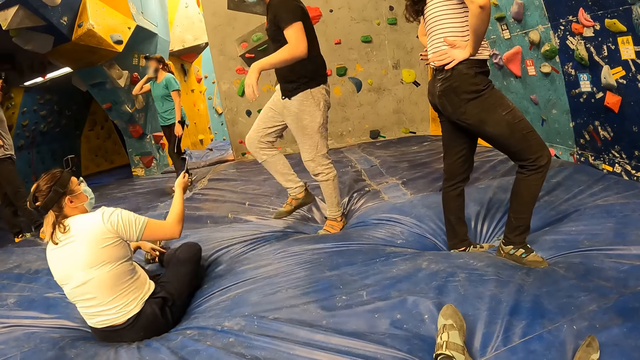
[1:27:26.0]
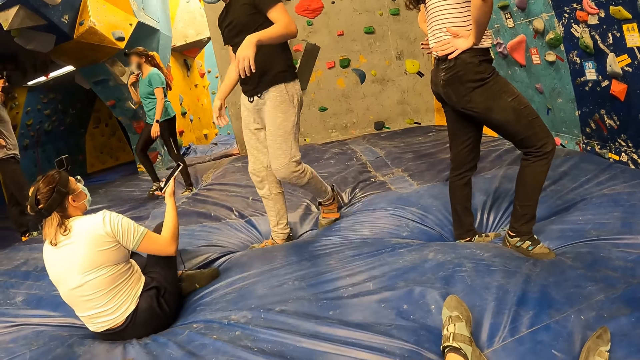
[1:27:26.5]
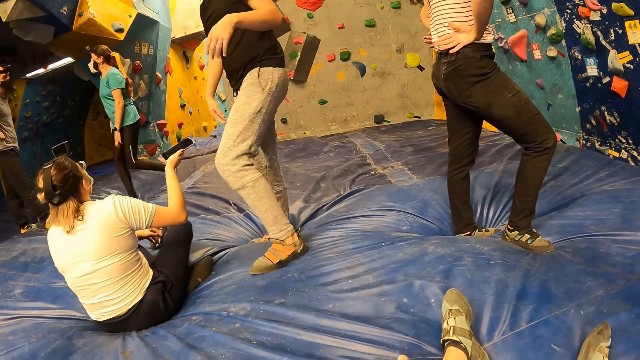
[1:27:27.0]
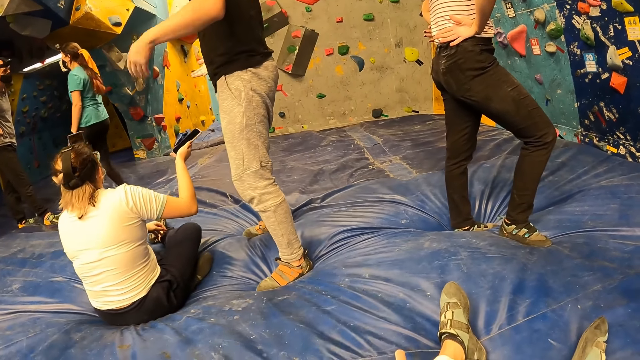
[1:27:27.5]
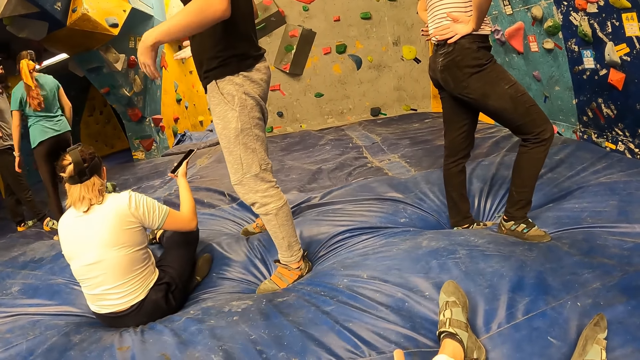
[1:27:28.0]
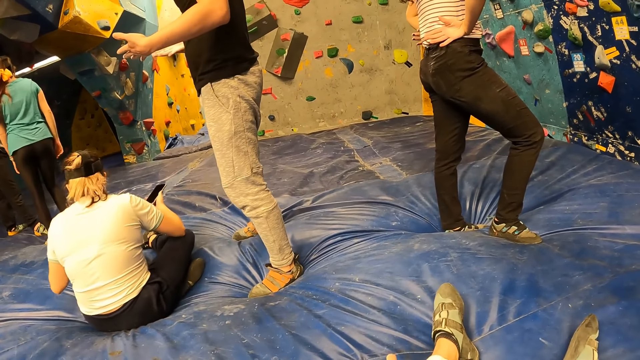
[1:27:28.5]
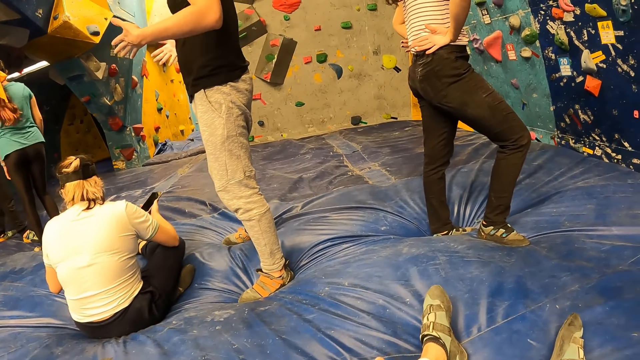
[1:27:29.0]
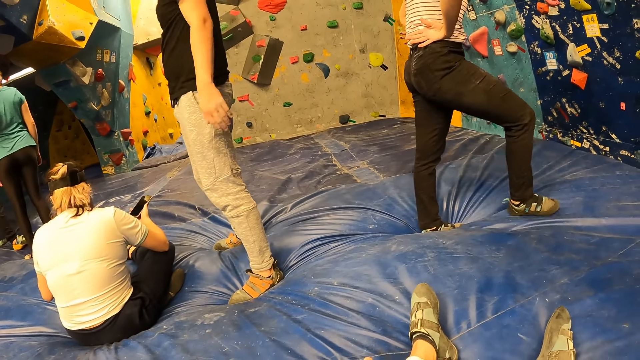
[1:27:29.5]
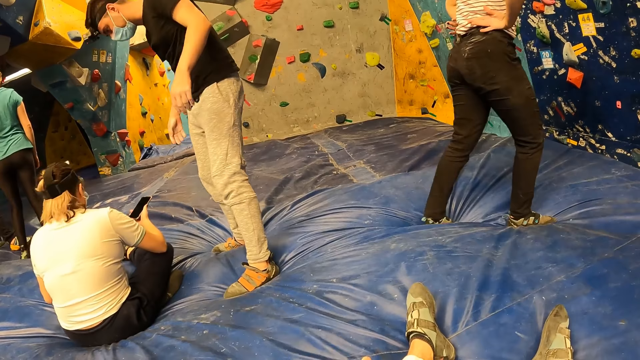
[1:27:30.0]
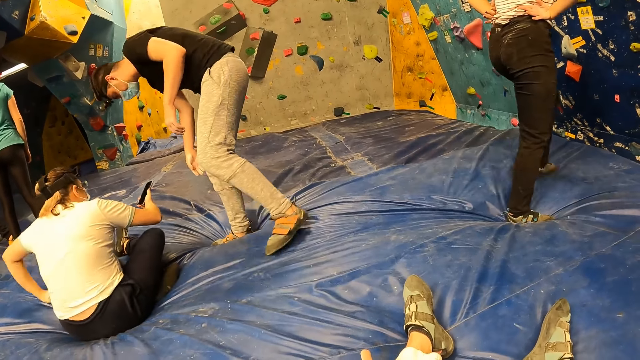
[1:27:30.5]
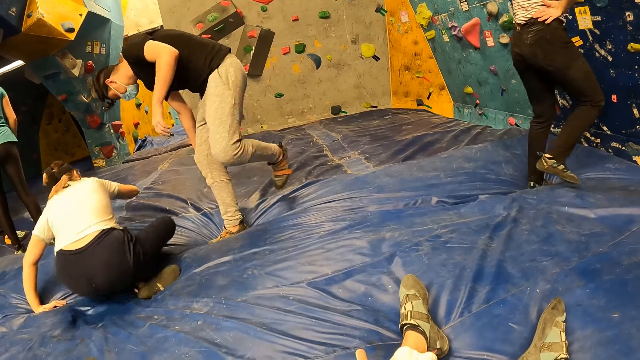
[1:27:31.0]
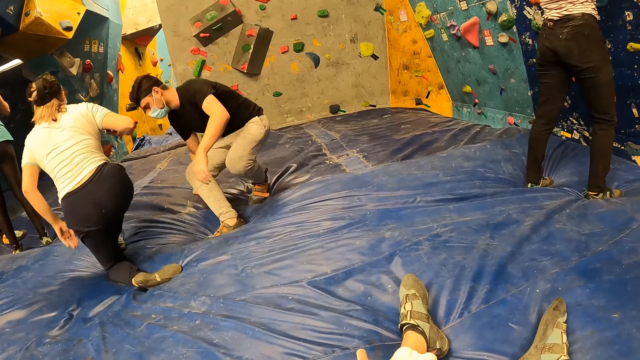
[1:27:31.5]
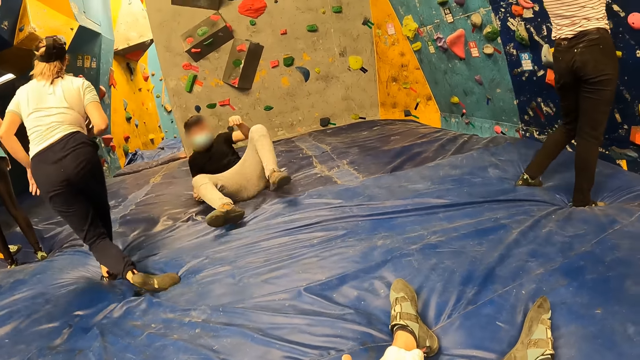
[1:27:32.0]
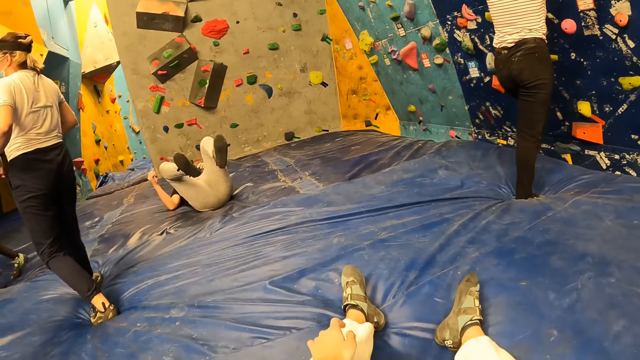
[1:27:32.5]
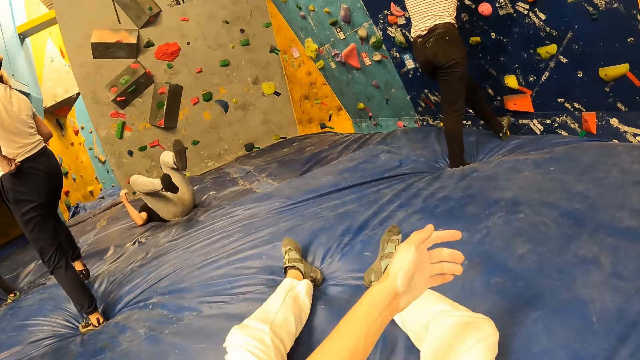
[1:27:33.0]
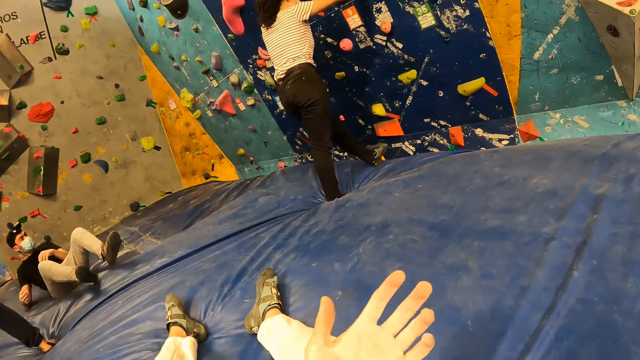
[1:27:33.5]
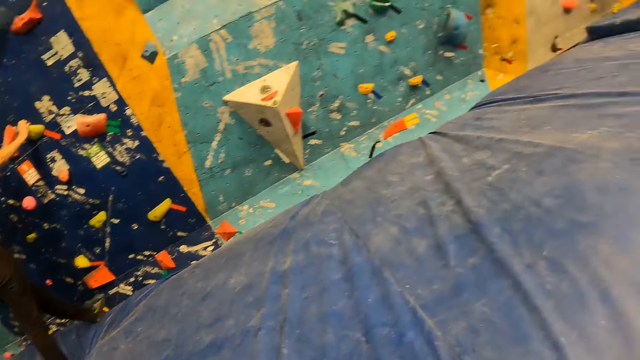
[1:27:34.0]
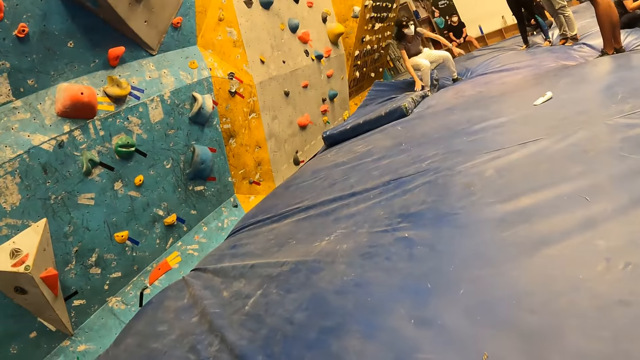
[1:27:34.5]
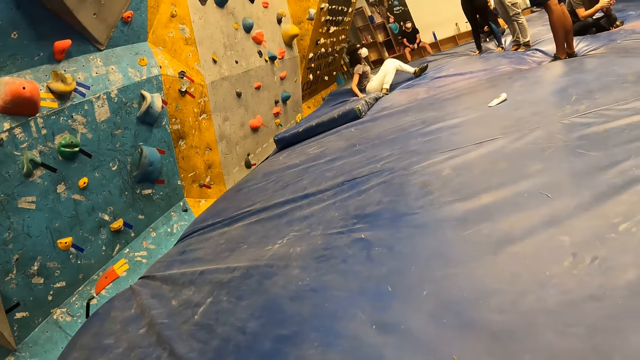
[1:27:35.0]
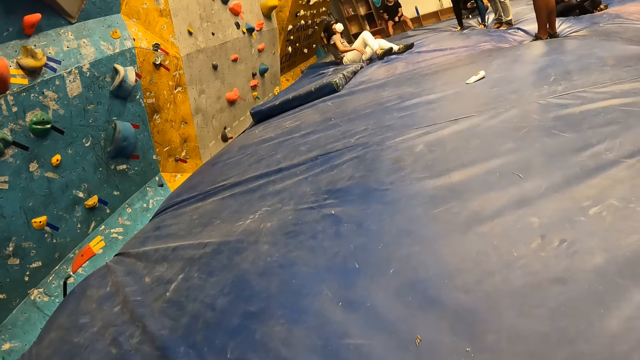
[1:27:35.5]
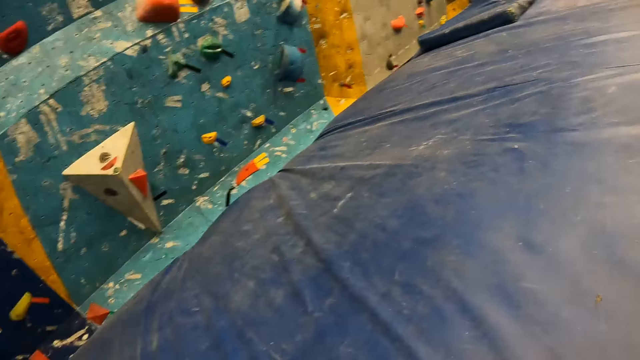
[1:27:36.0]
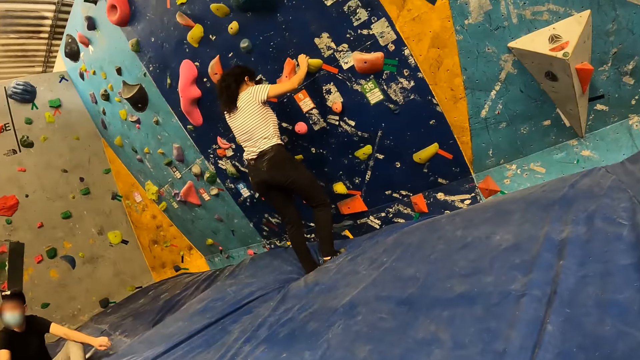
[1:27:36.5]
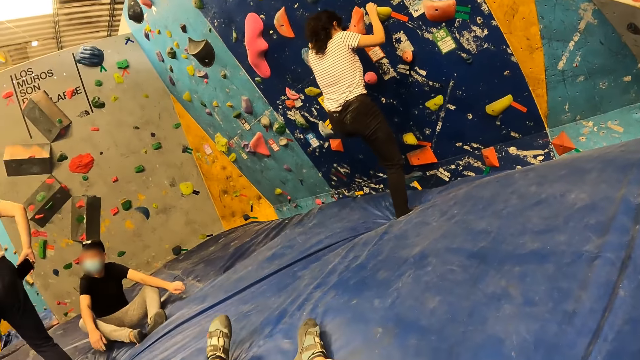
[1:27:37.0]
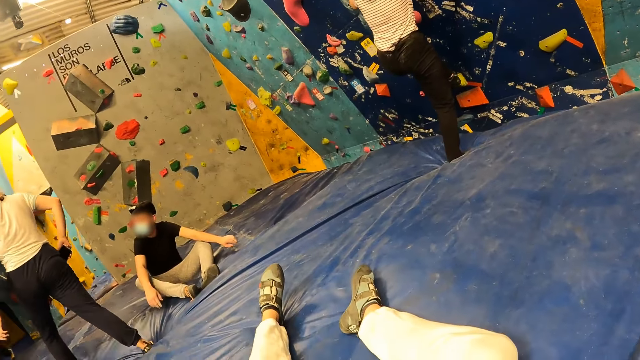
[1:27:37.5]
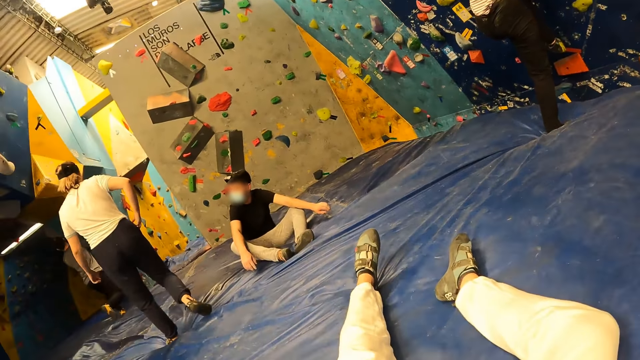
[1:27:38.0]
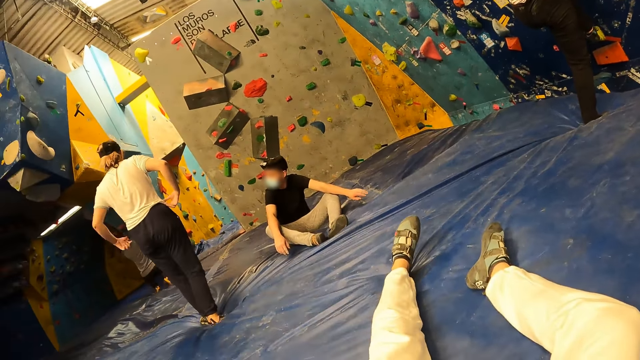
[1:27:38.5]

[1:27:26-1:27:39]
A woman holds the rocks on the wall. The camera wearer converses with the woman. They look around the playground. The woman climbs the rock.

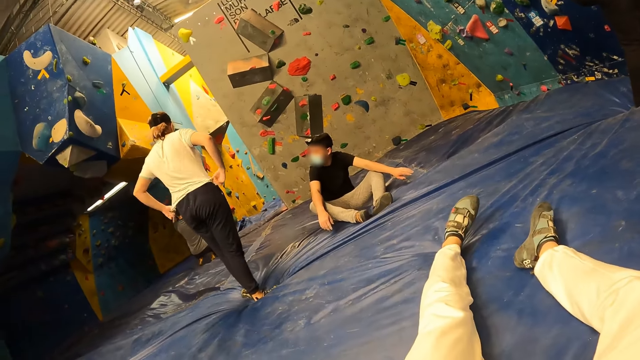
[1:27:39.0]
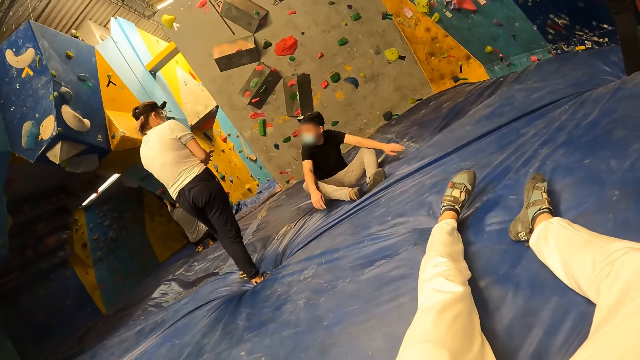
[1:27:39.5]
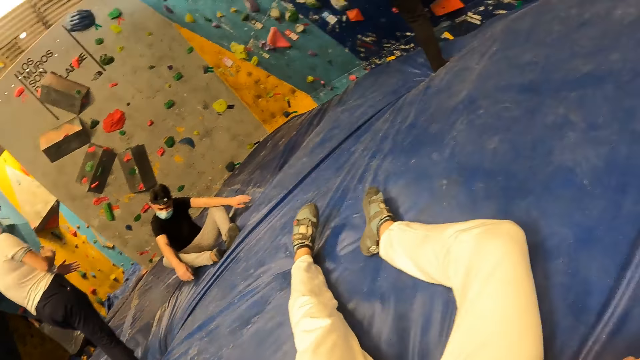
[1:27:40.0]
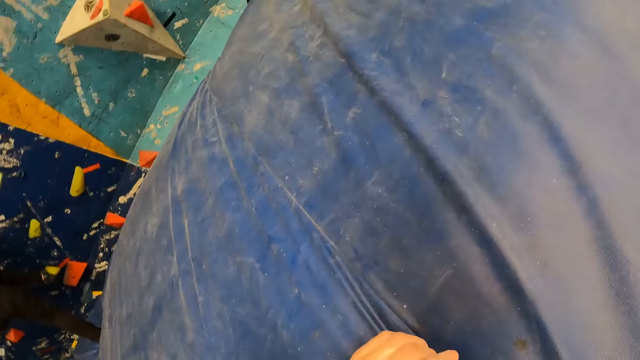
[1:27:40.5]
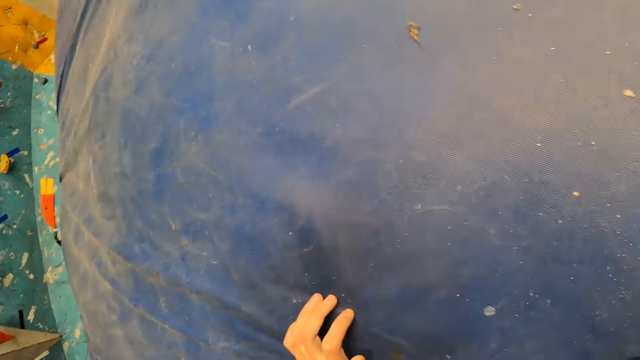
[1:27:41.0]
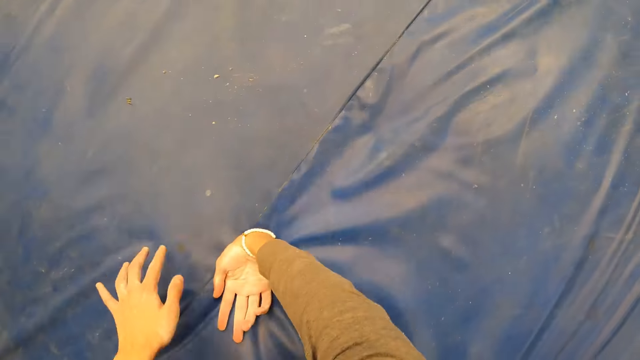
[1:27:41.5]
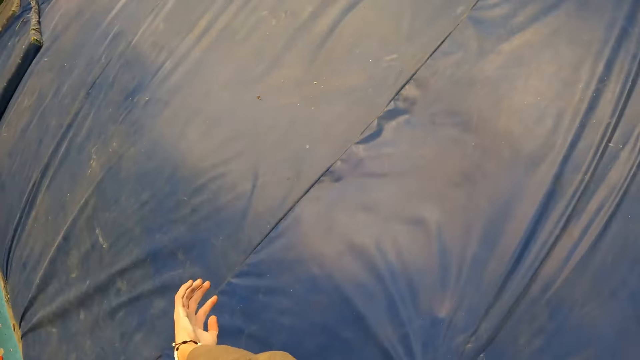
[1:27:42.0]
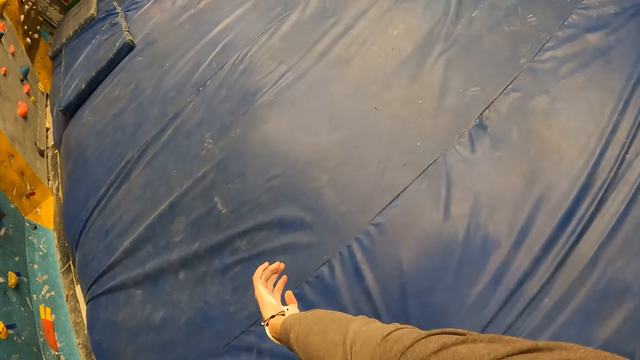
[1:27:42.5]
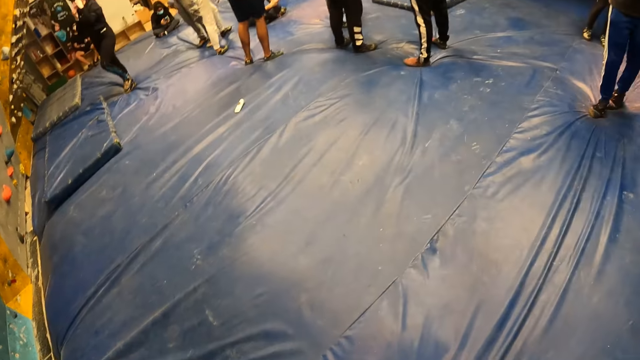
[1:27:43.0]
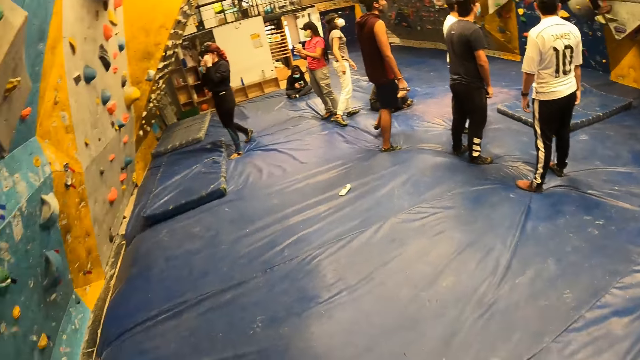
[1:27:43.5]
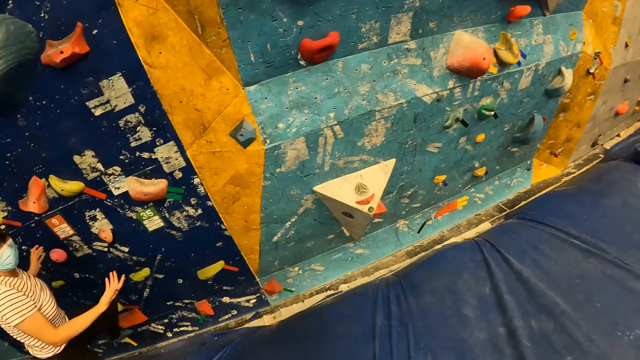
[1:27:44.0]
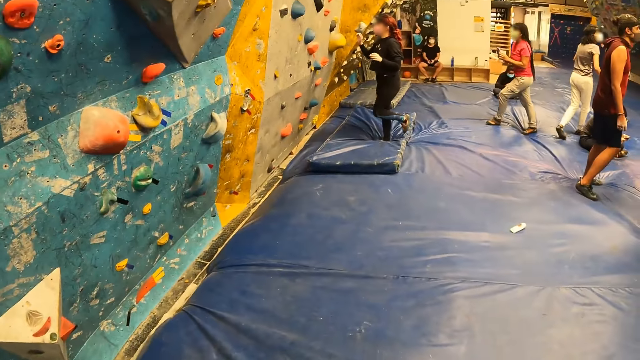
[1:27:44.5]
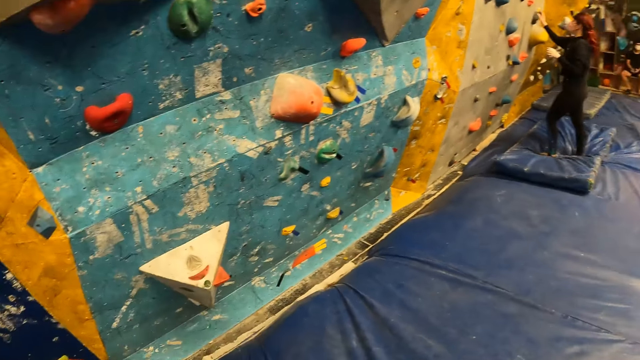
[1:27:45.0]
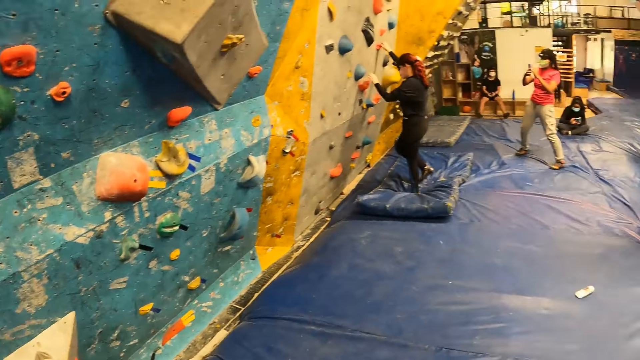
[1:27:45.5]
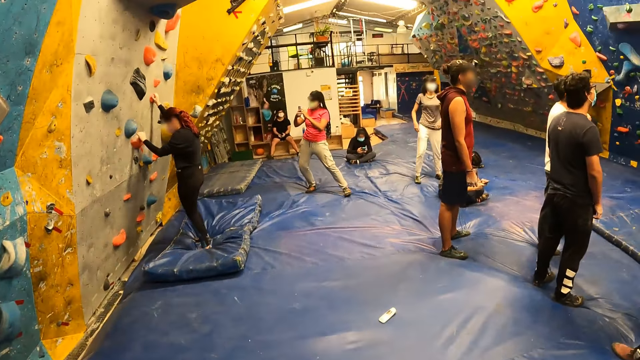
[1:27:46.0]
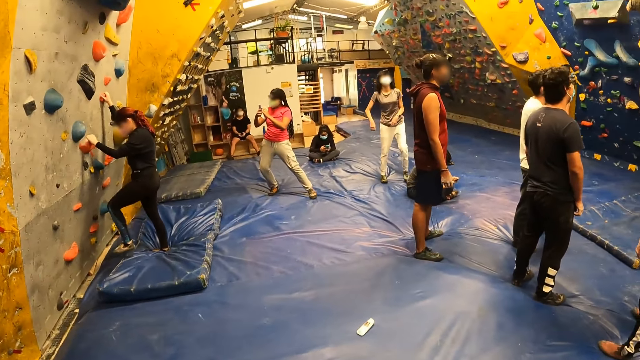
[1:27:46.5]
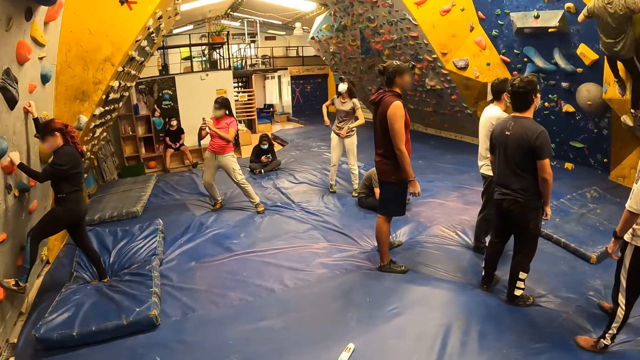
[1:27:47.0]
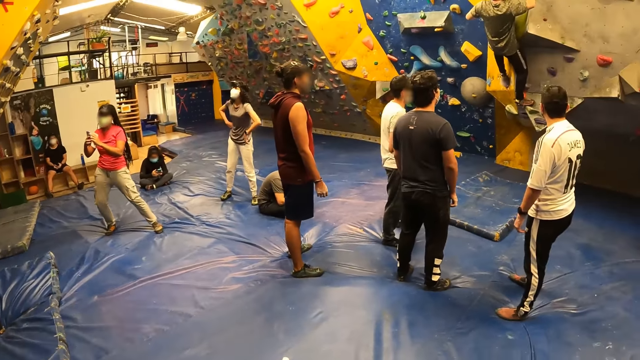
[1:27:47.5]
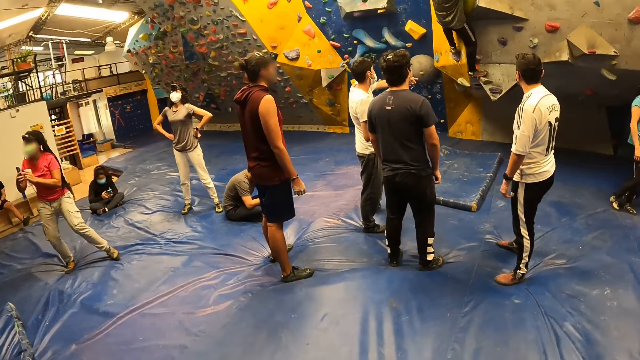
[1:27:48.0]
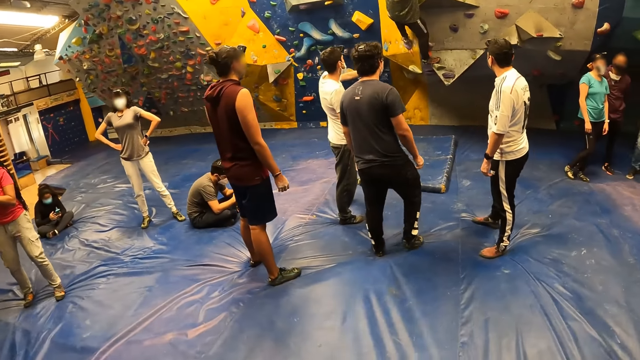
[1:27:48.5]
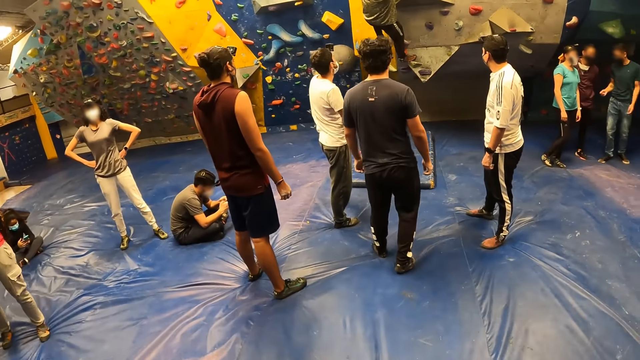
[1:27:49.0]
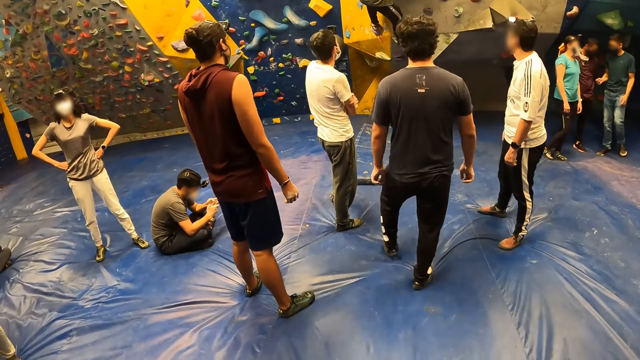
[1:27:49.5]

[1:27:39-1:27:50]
The camera wearer looks around the playground. They stand up. They look around the rock wall. They walk around the playground.
